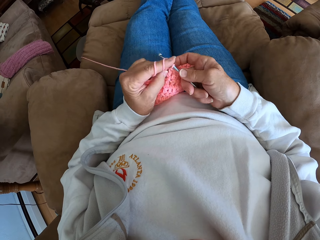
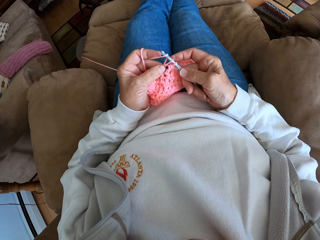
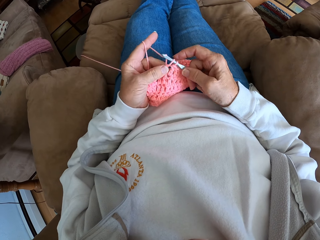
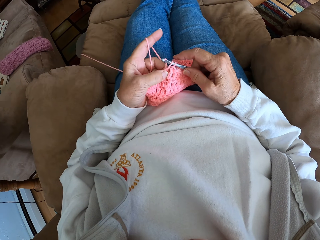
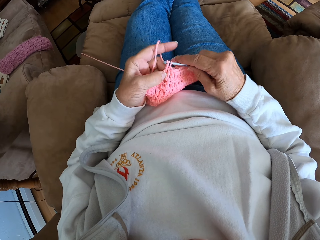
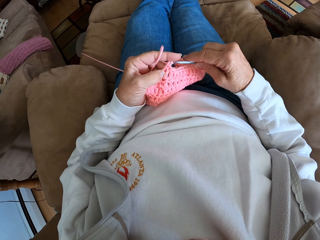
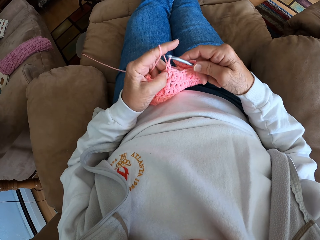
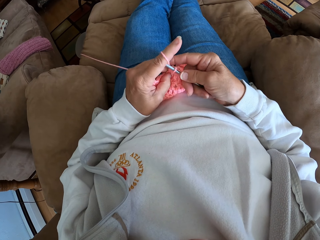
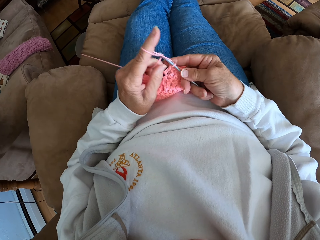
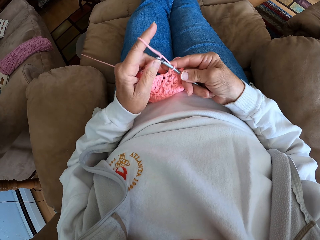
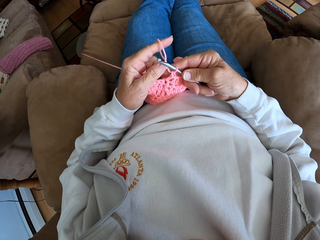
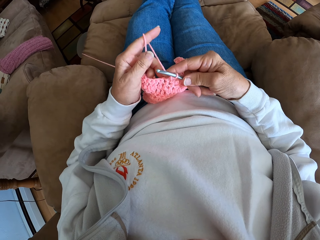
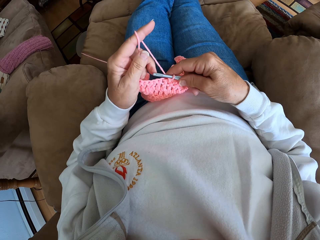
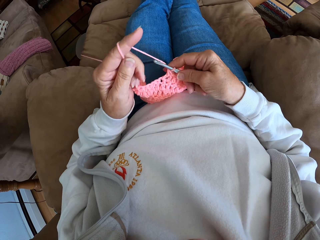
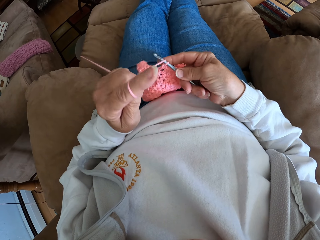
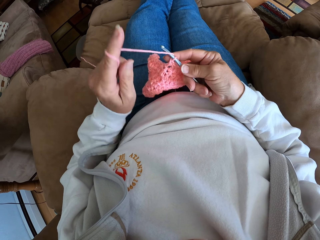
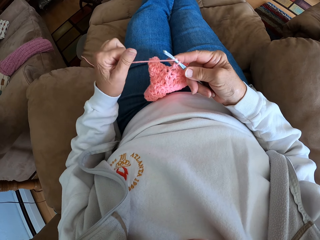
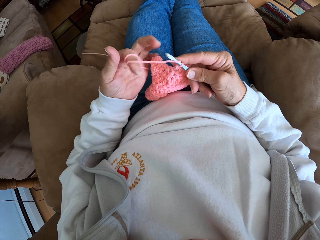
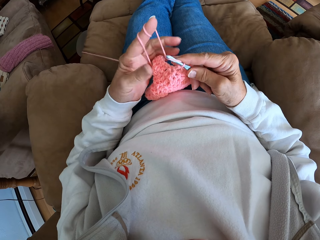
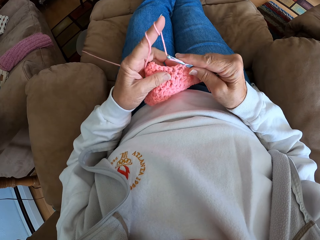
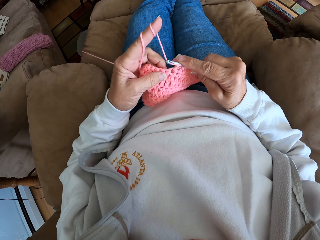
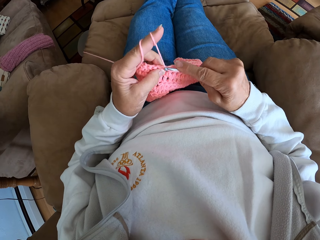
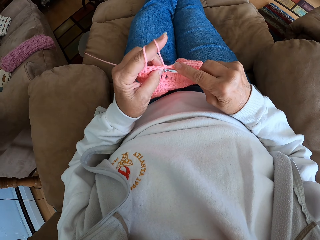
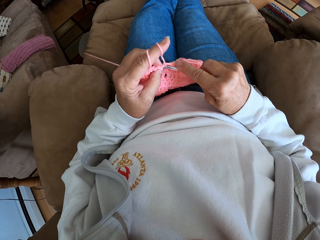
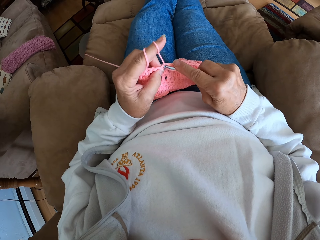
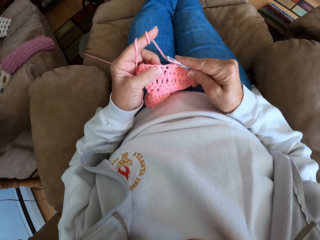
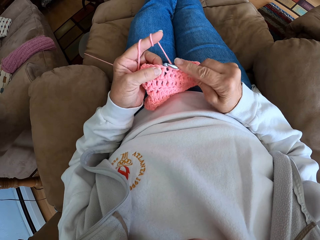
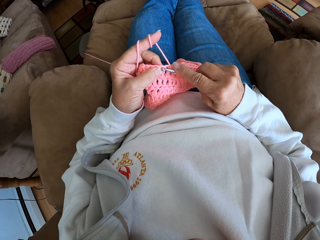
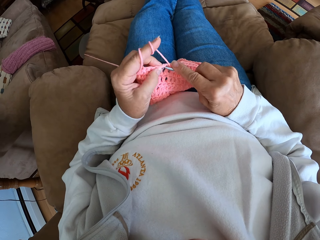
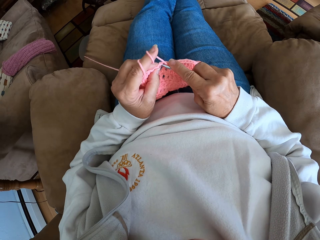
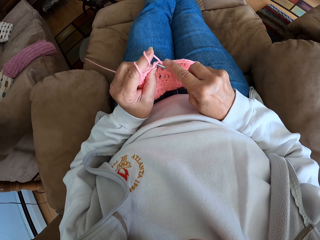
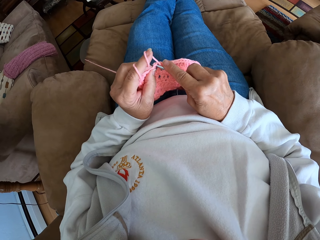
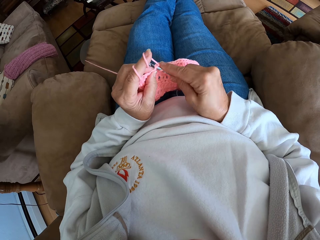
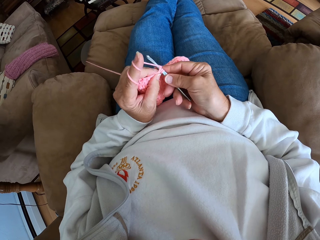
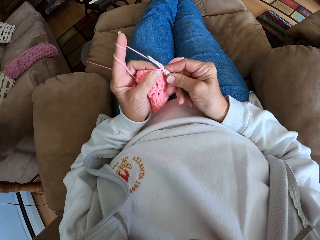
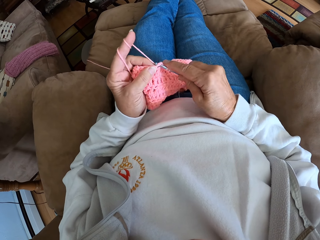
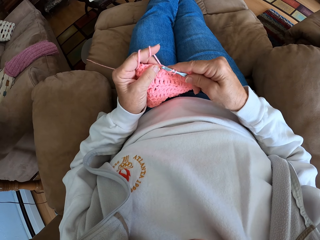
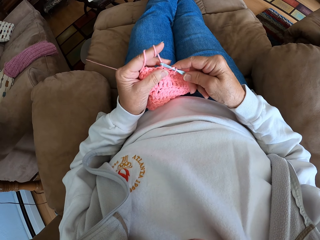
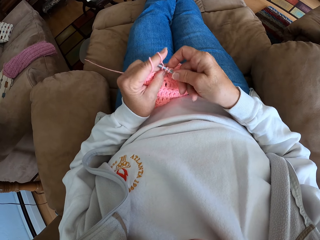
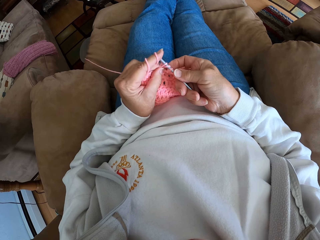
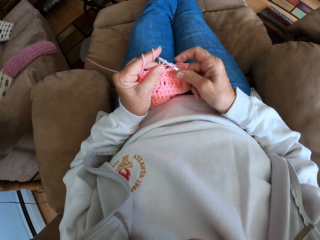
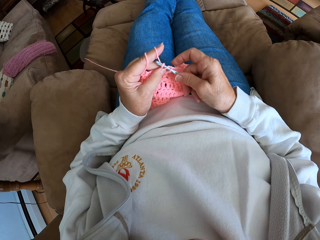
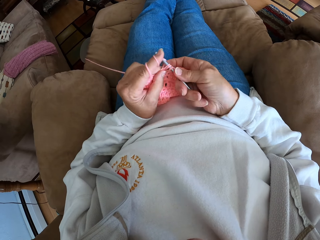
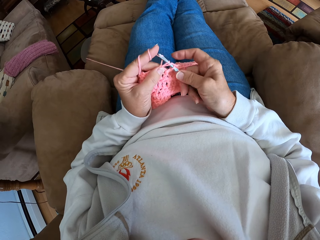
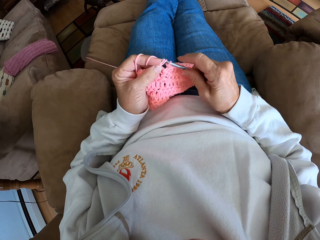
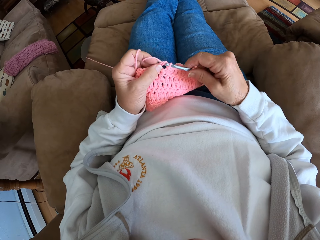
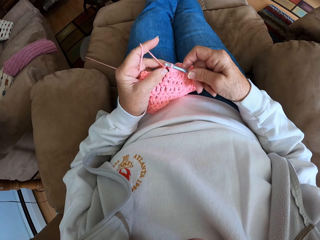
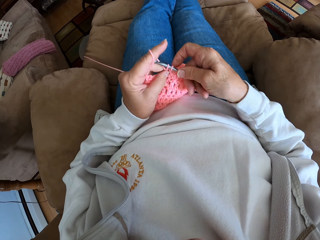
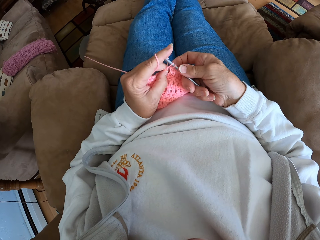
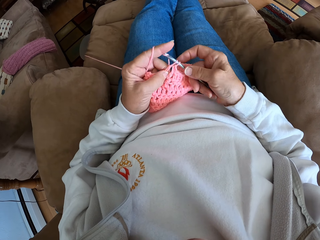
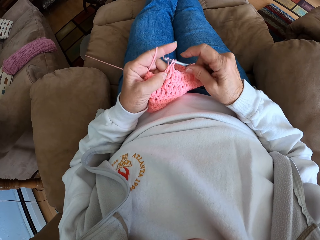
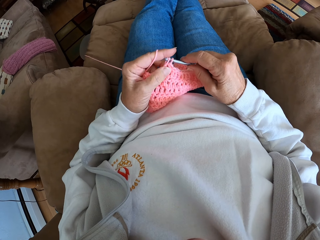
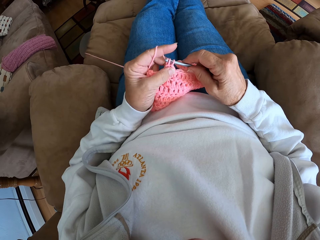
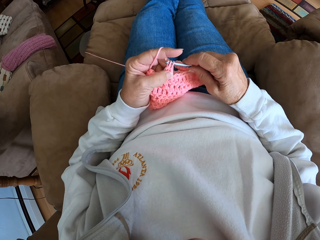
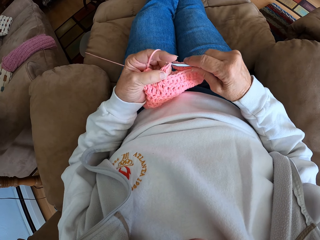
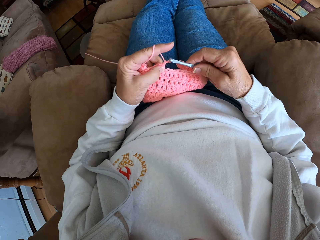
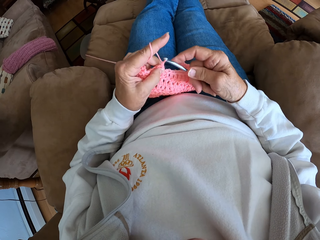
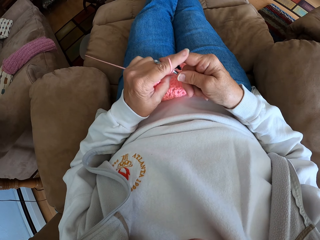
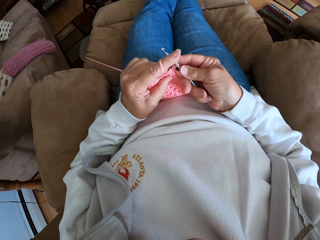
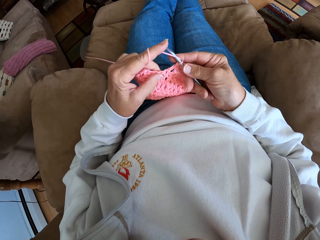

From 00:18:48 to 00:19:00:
The camera wearer rolls the hand knit yarn on her index finger. She knits the garment with her hand.

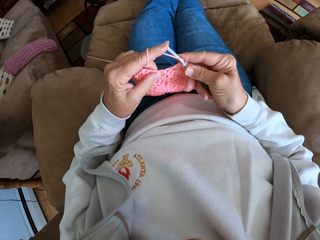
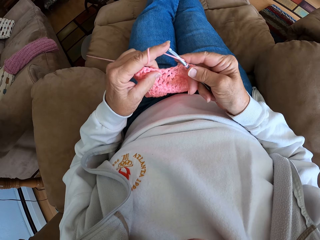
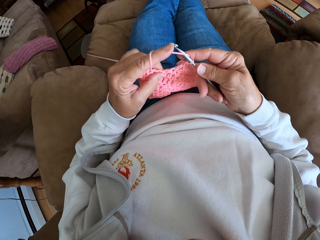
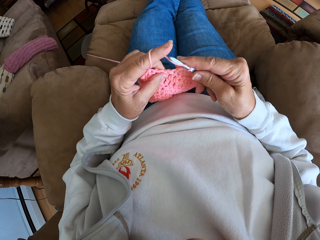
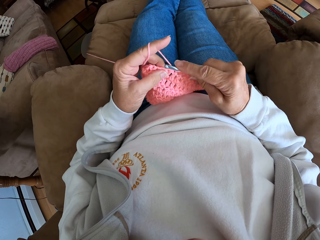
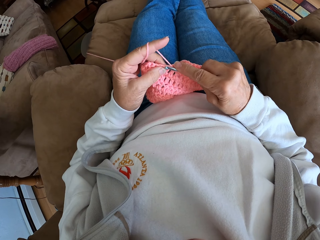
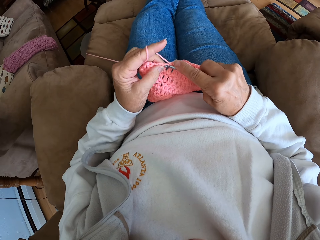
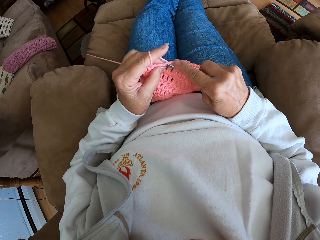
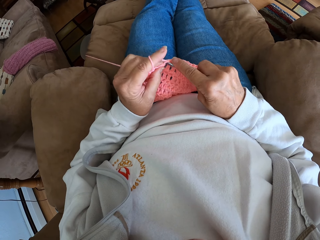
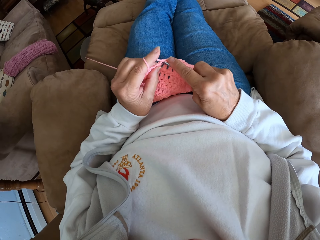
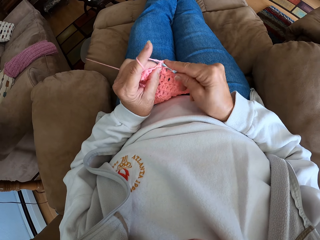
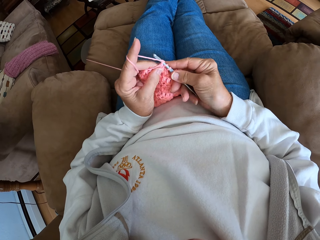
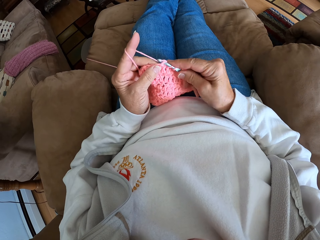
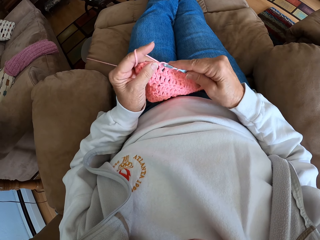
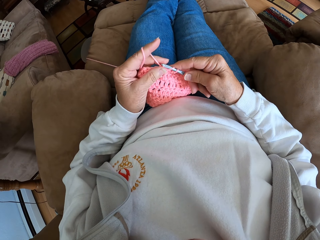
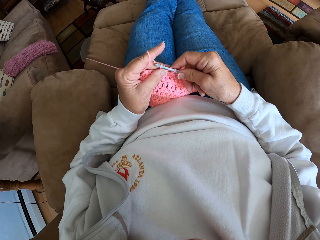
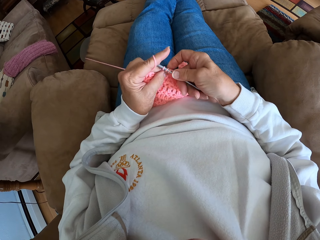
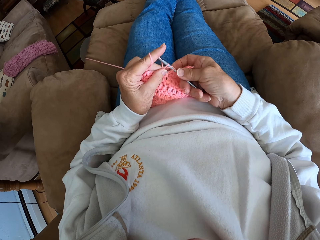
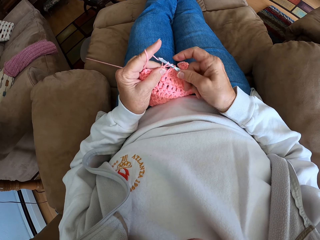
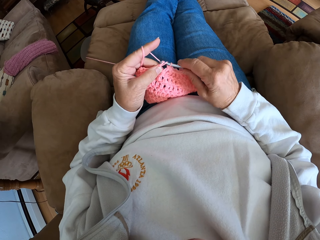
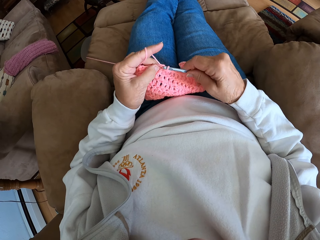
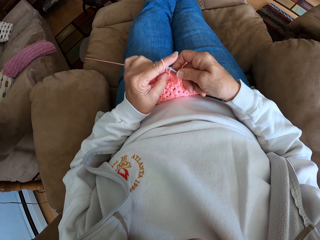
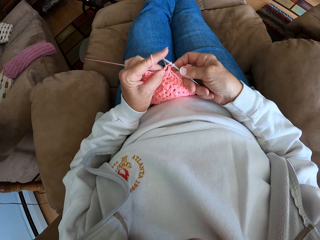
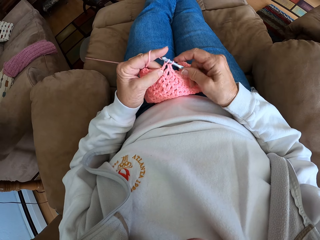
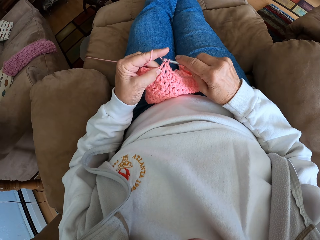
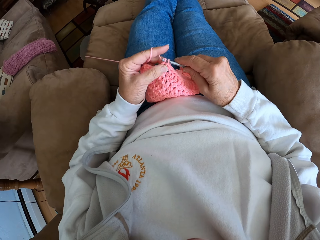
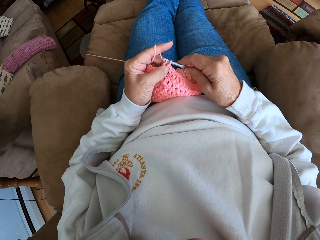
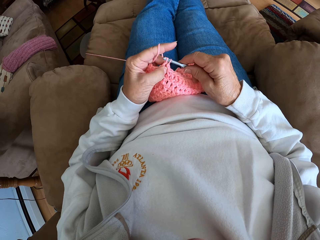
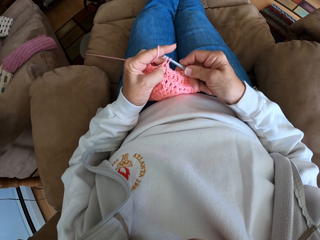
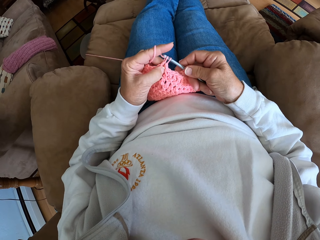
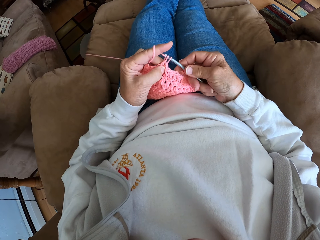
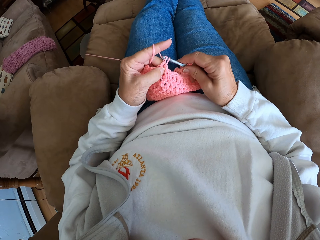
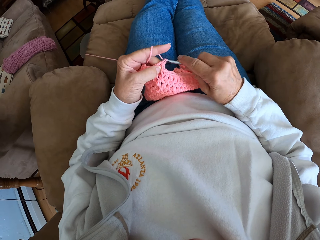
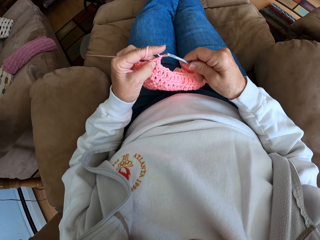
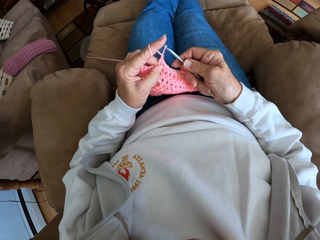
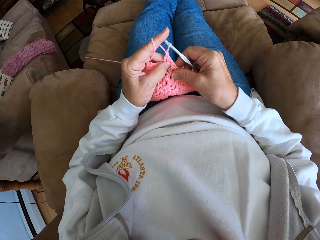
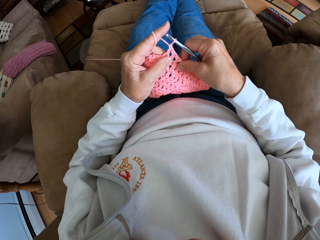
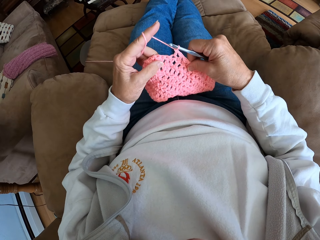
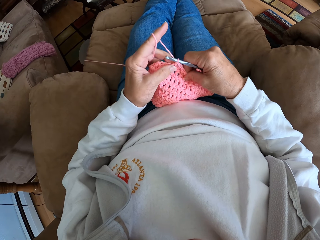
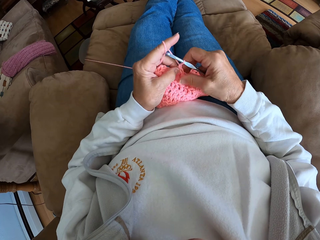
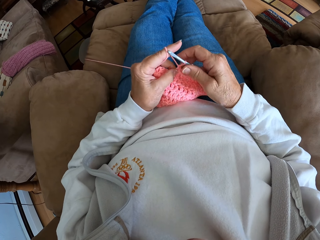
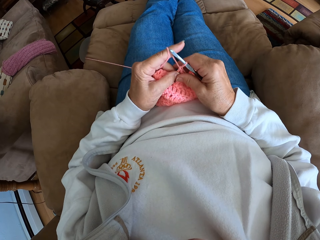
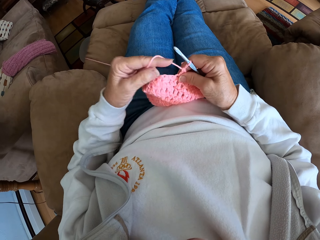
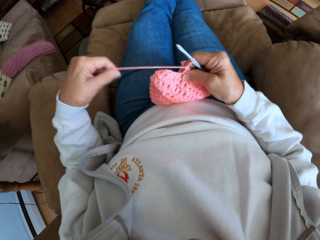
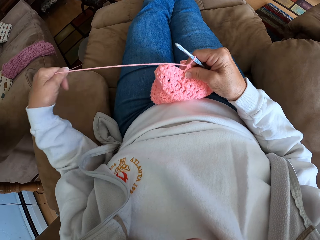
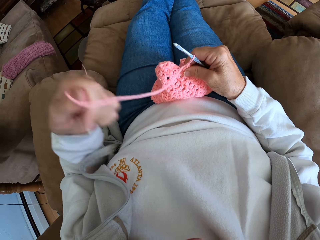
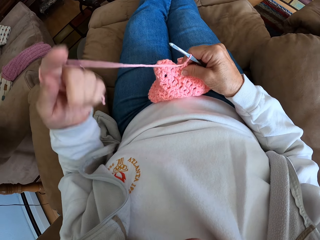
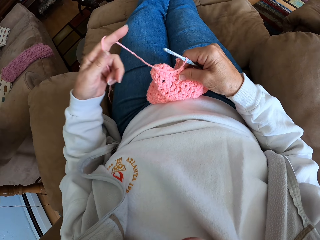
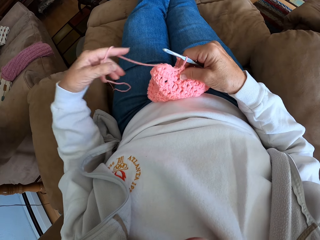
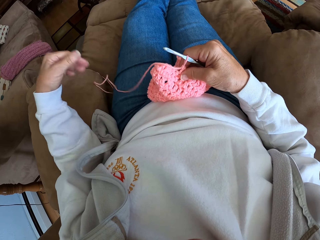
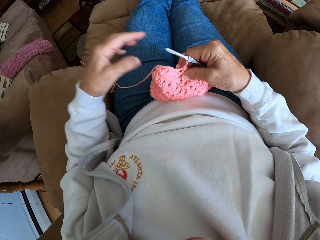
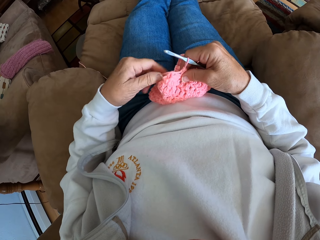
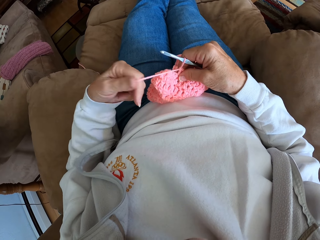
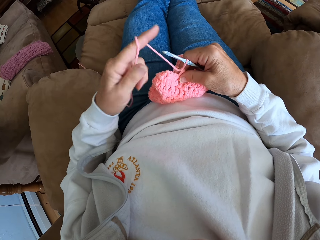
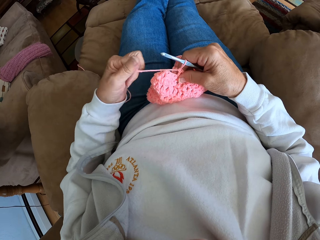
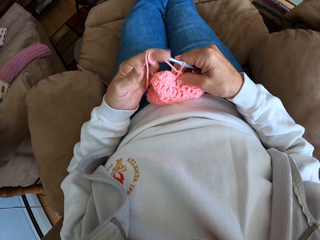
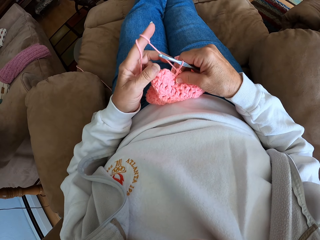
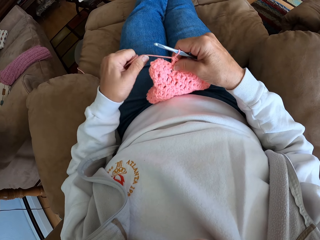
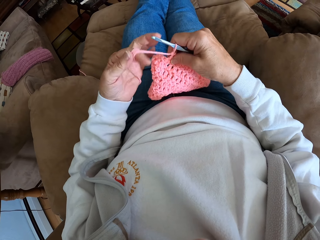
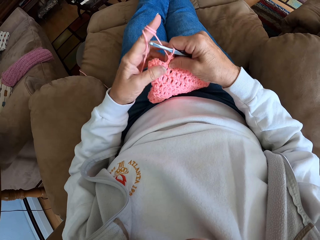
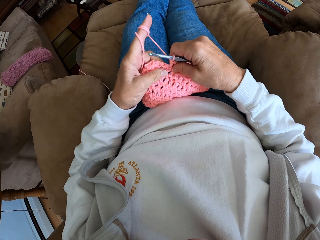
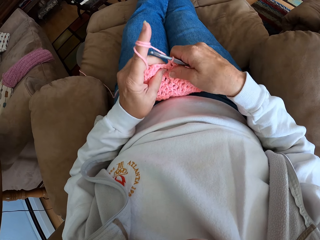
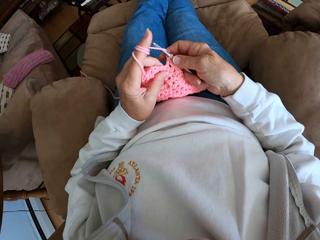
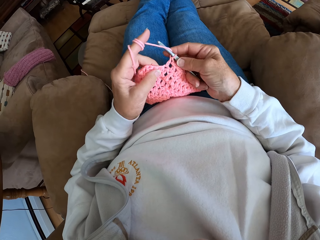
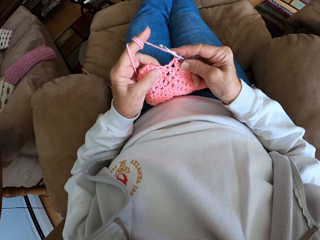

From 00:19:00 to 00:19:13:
The camera wearer rolls the hand knit yarn on her index finger. She drops the thread in her left hand and picks up the thread with her left hand.
